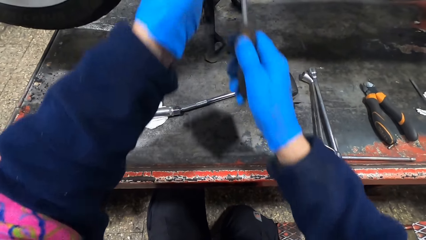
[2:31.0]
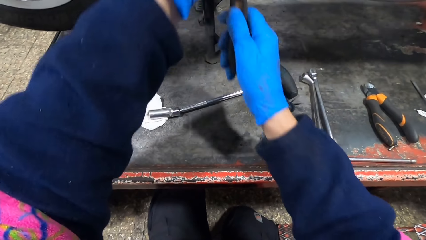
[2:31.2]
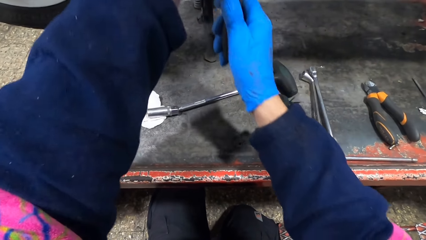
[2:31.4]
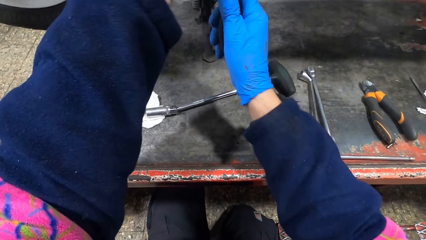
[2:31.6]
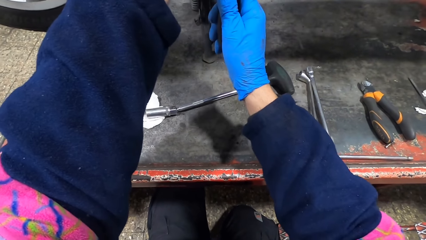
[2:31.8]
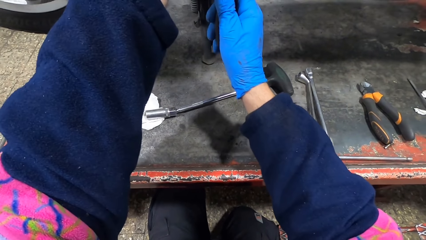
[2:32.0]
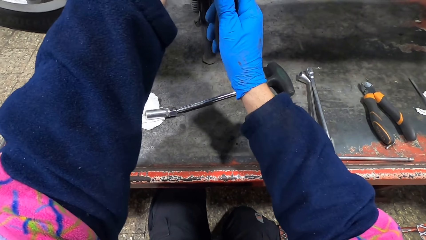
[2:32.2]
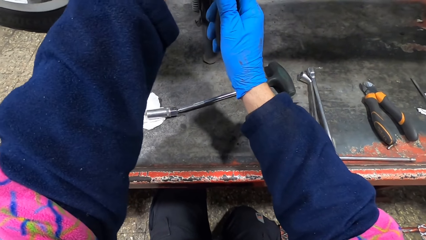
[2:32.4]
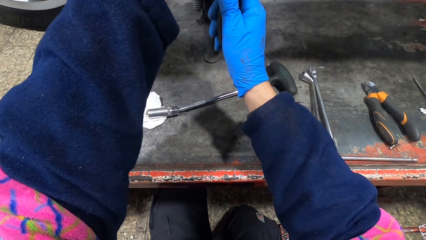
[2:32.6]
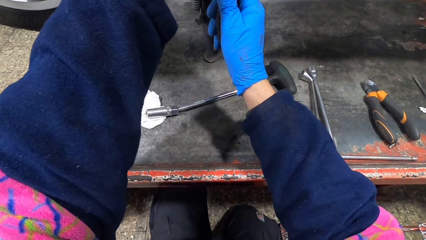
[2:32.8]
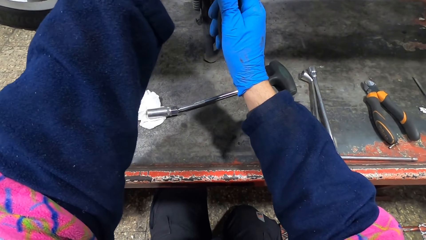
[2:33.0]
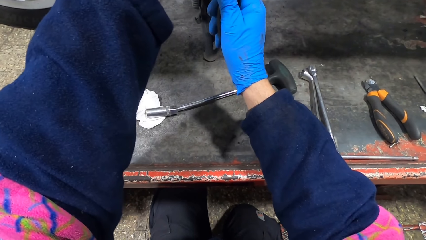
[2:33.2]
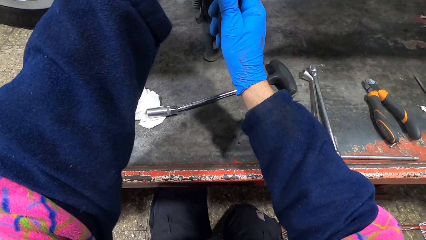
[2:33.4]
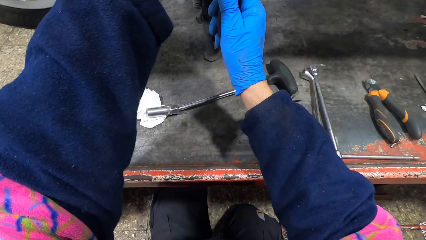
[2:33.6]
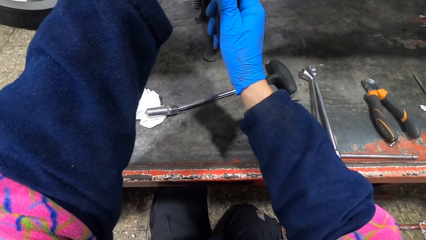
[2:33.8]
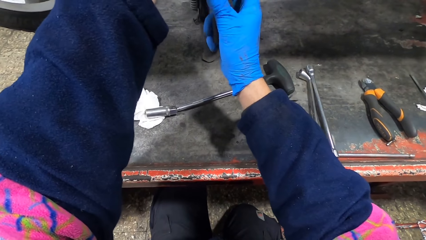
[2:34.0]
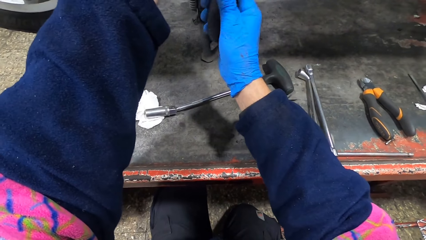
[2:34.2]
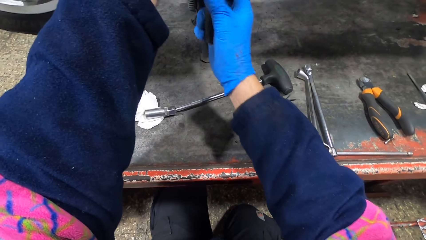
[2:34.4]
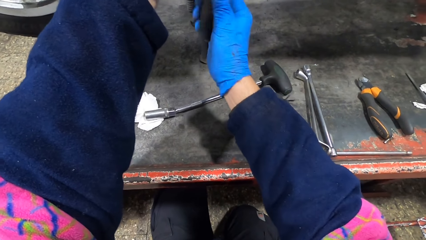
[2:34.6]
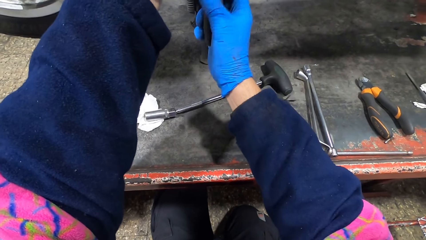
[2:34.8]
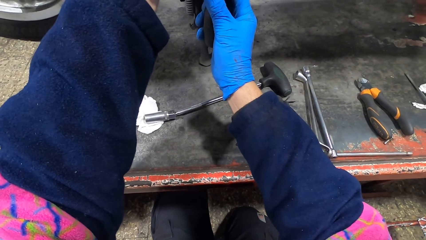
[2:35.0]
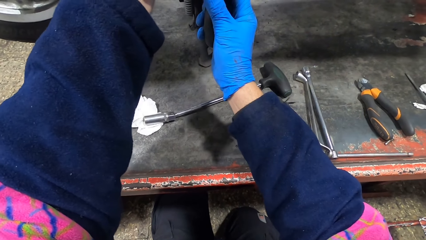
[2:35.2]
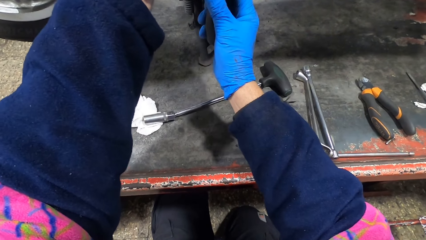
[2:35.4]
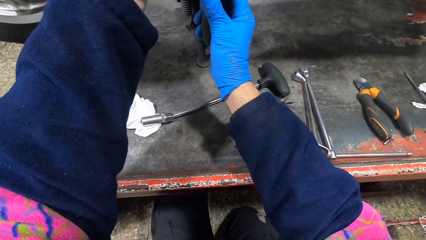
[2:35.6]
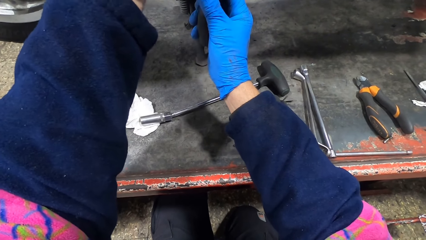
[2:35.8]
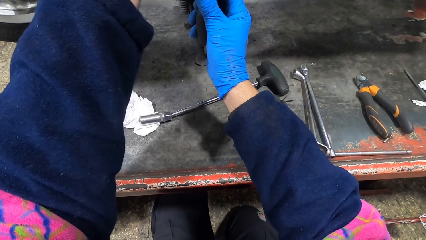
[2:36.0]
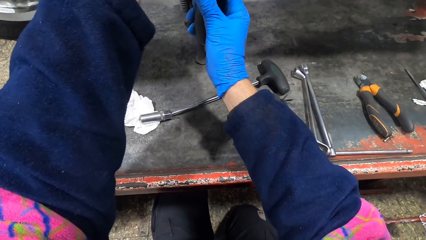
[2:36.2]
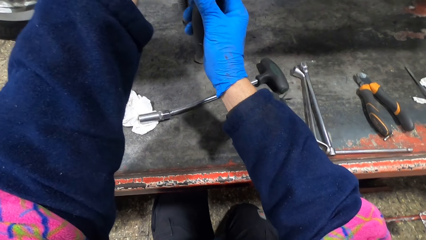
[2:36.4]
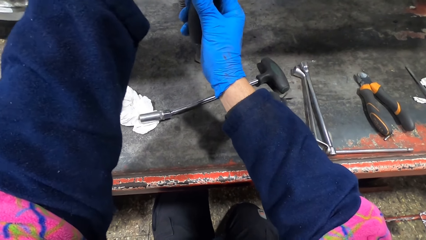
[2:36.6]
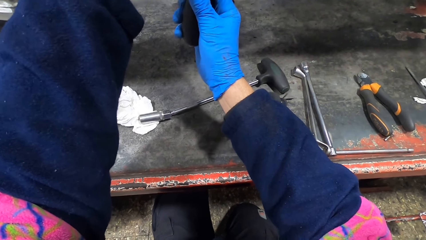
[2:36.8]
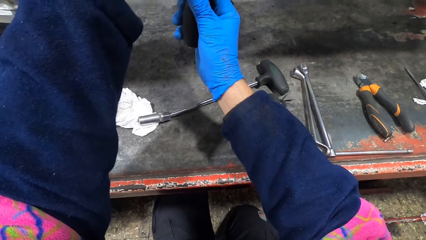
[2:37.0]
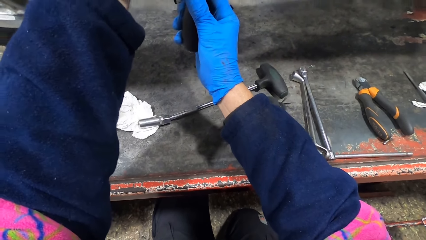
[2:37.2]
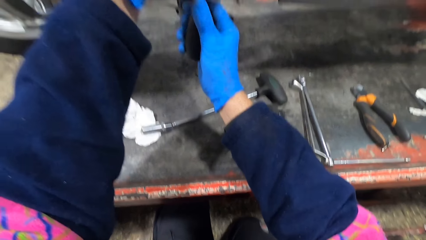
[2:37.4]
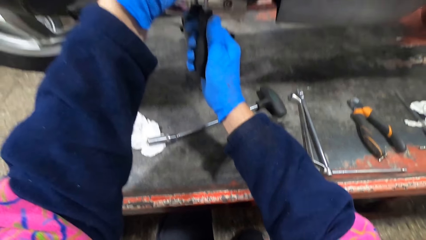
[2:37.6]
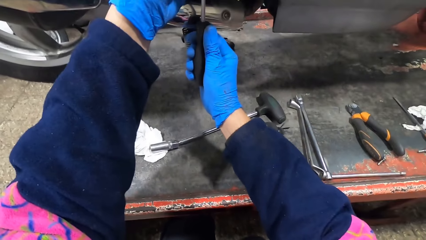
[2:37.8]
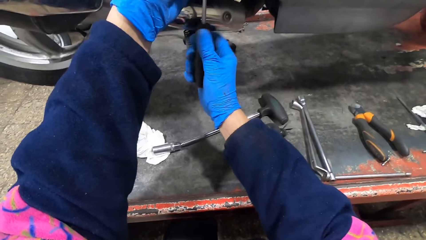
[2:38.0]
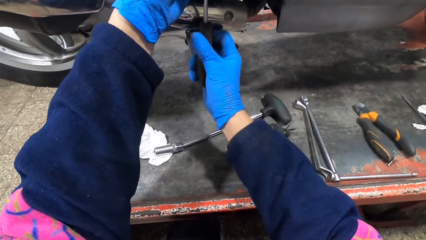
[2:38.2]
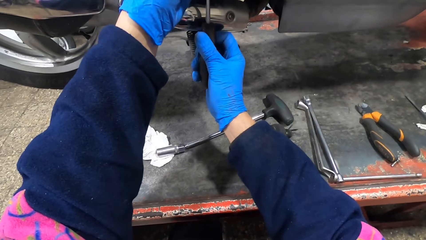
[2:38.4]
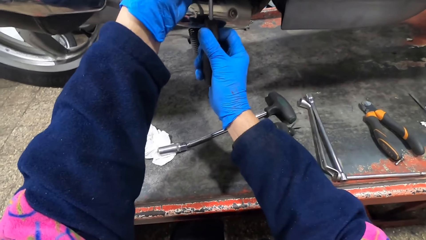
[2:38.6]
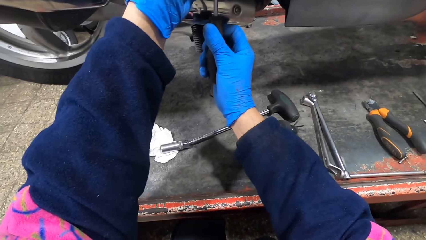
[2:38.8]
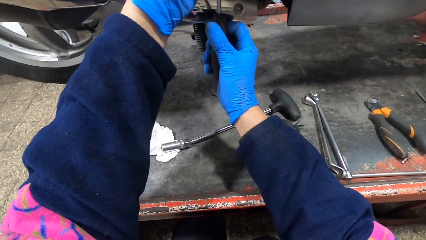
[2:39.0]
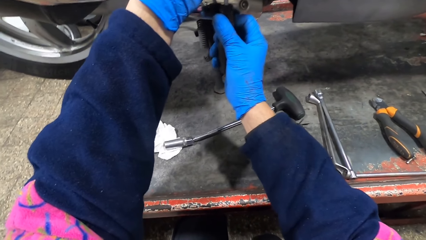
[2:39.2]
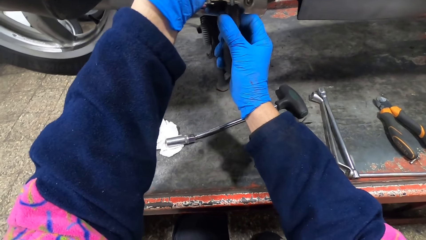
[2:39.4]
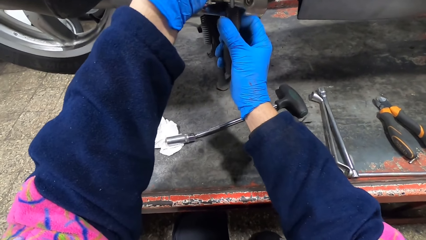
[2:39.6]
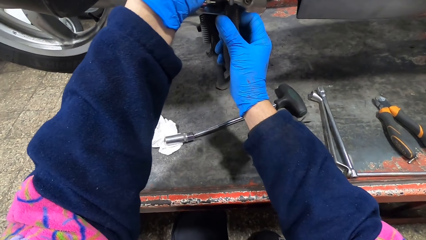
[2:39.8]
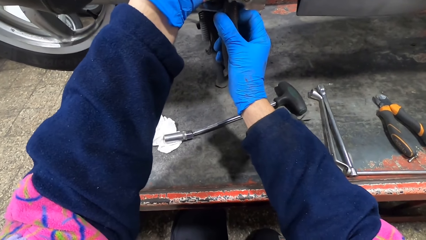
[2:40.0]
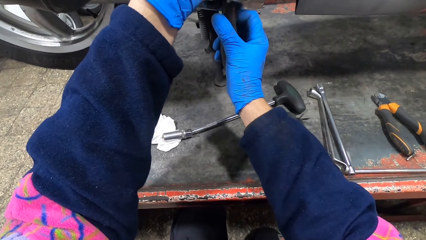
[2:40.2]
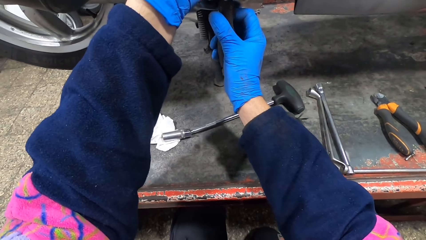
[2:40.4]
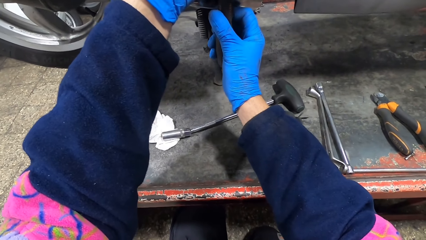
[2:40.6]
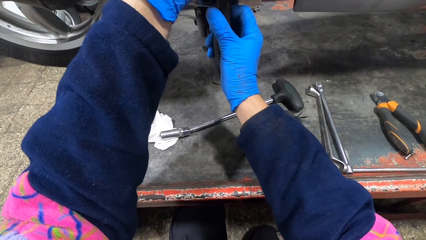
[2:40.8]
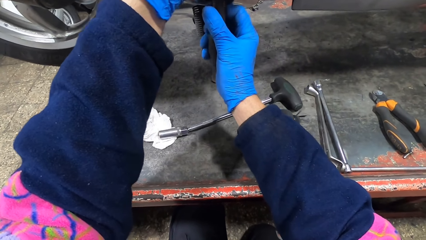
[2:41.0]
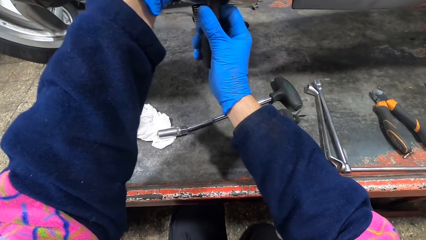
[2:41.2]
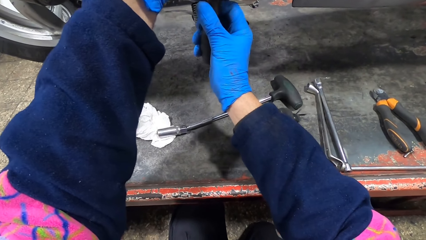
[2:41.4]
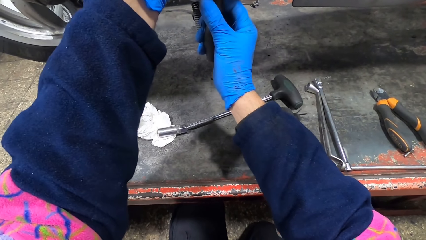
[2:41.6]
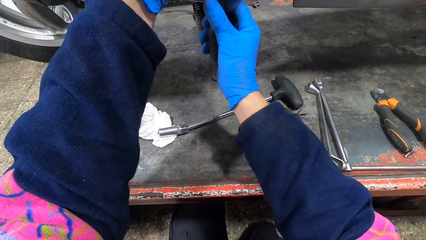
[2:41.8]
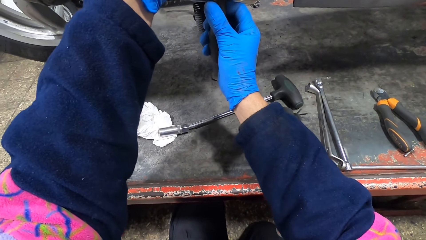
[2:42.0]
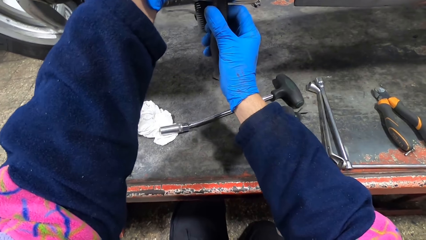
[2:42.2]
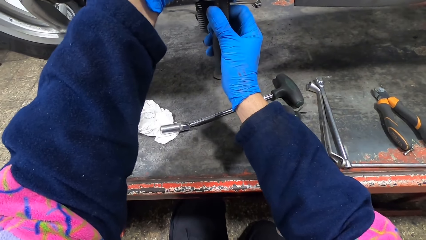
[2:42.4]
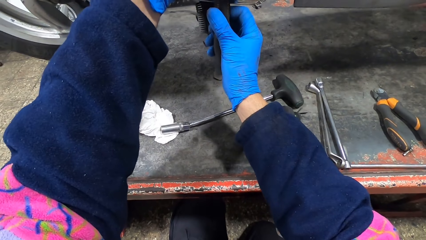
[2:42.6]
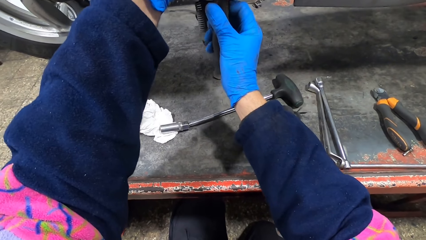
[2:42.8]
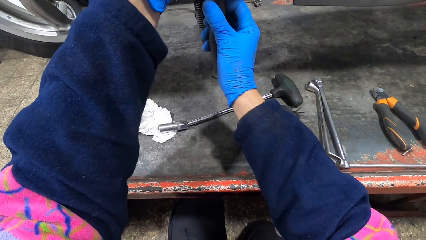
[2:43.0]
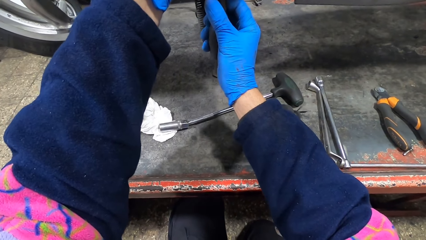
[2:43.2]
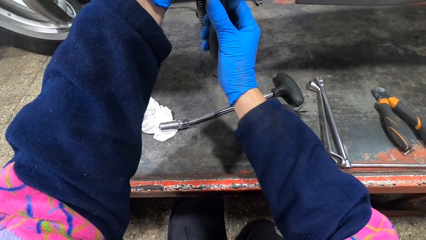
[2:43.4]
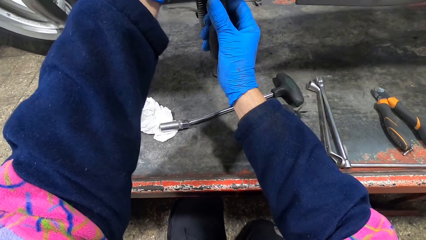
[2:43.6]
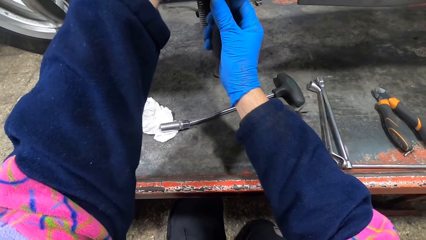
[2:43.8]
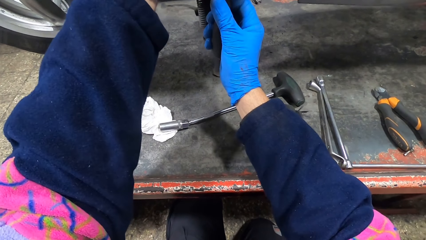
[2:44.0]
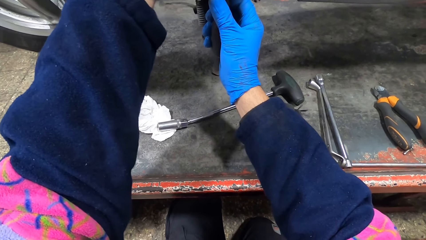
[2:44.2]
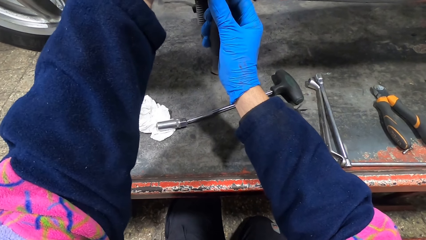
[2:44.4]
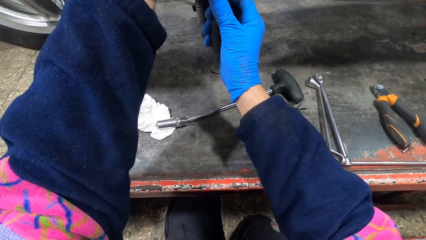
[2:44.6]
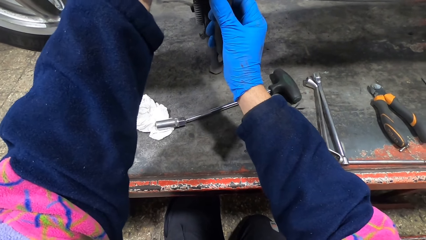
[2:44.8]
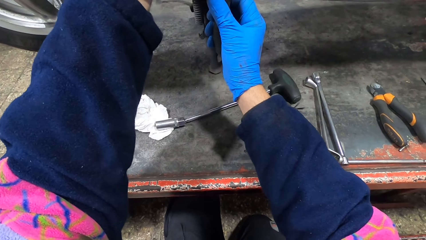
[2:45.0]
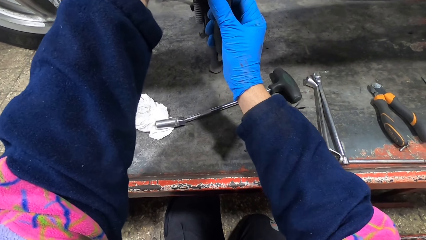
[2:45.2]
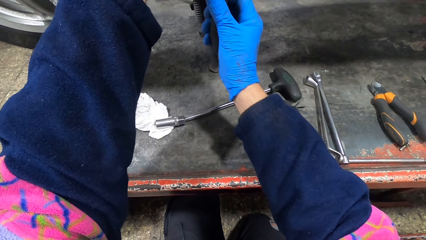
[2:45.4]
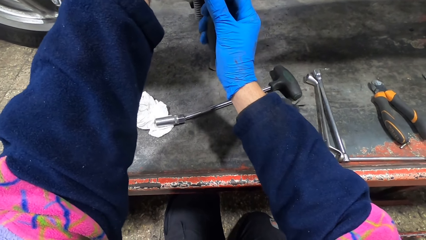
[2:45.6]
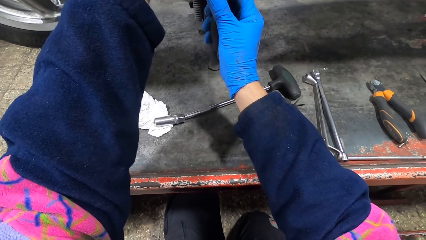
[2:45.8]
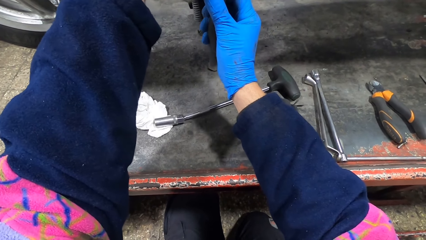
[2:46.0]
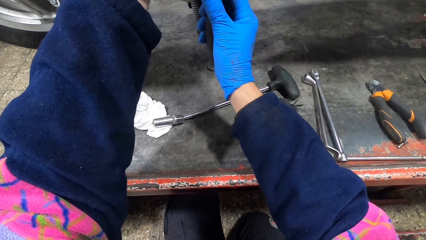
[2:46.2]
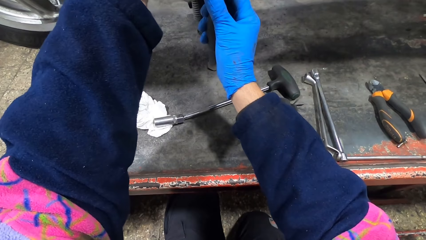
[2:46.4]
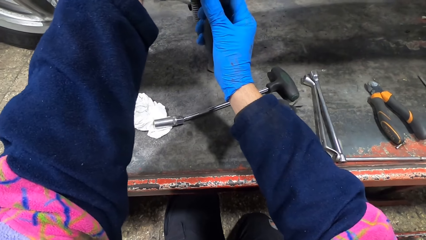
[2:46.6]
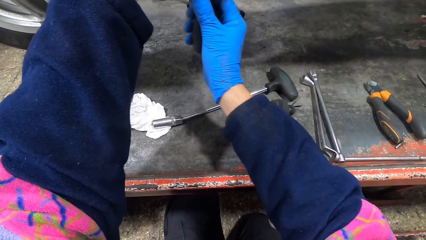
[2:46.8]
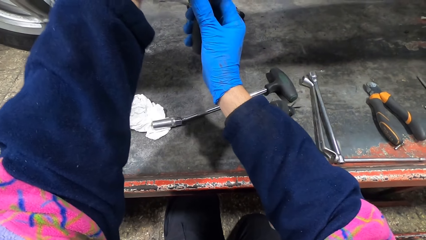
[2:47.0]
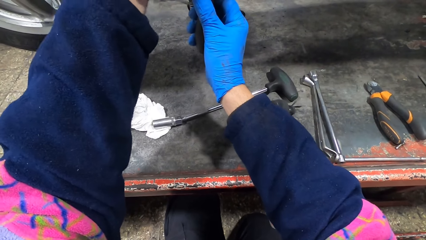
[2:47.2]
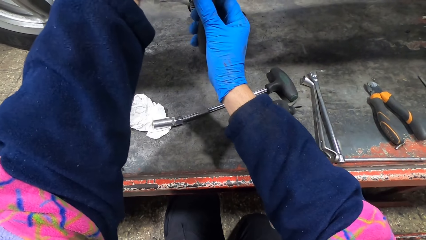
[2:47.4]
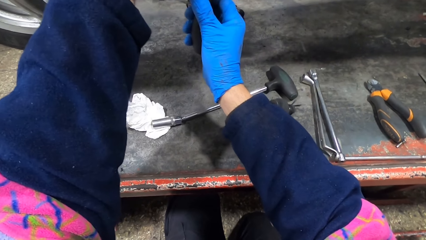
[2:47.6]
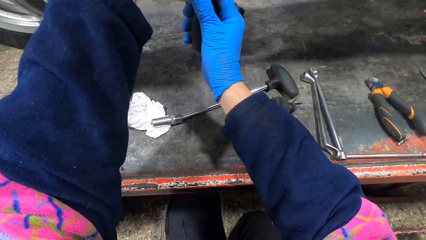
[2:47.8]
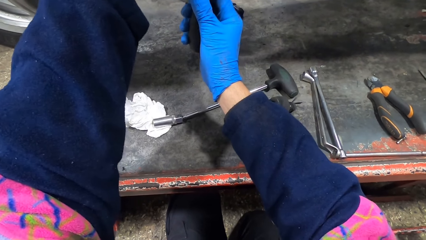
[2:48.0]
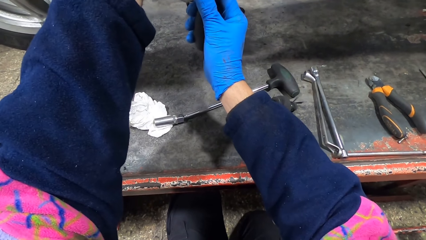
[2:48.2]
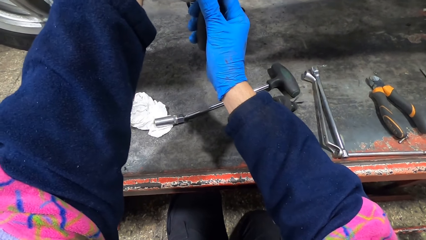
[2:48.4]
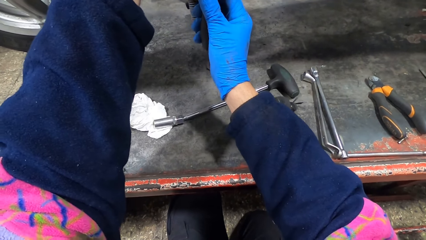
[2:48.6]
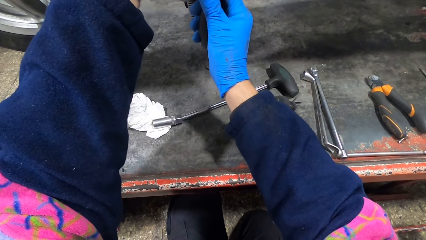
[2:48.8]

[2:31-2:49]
The camera wearer screws the screw onto the motorcycle with the screwdriver in both hands.
